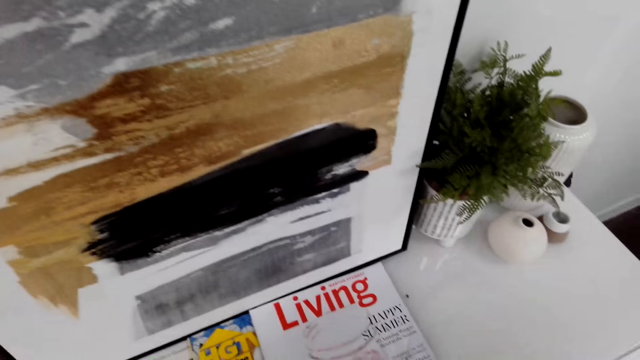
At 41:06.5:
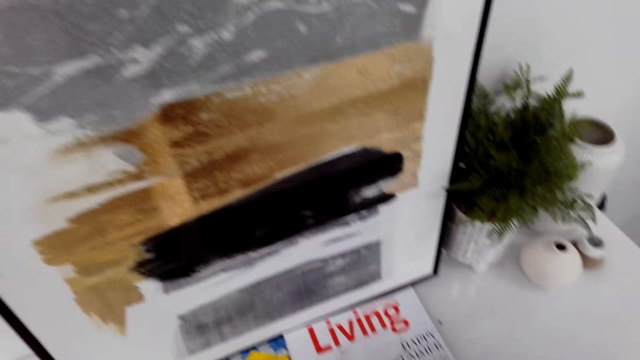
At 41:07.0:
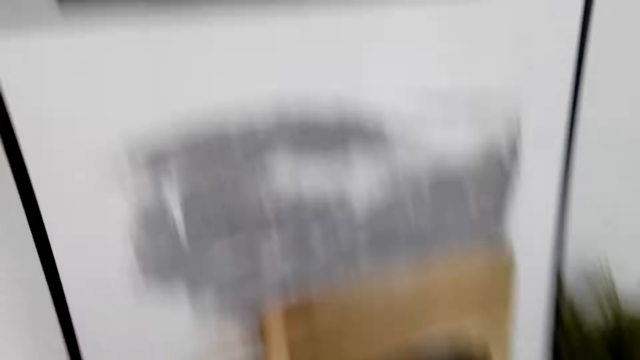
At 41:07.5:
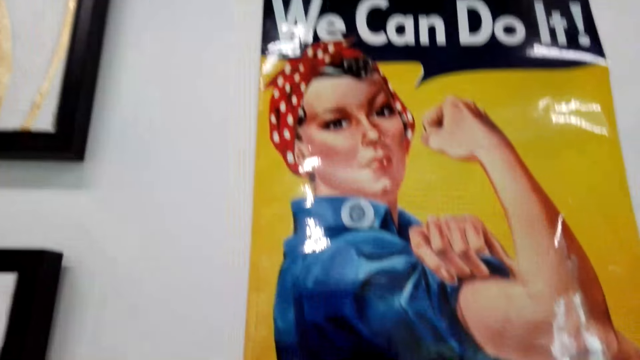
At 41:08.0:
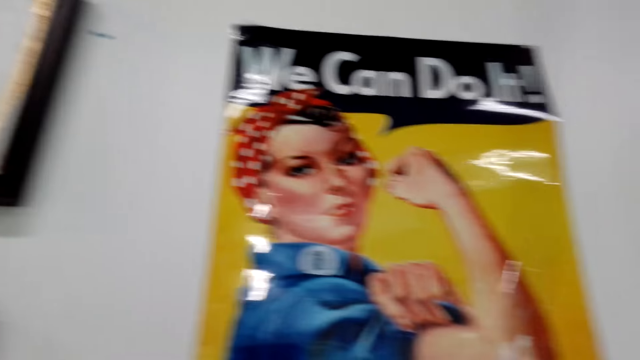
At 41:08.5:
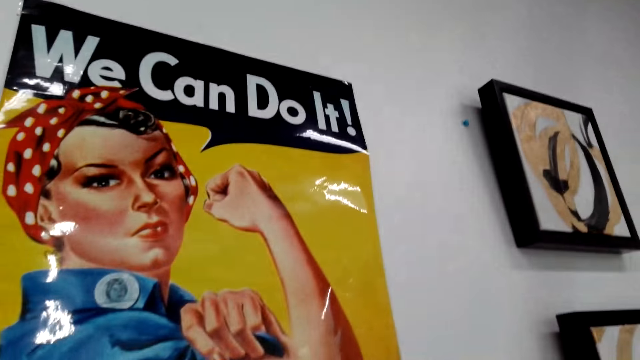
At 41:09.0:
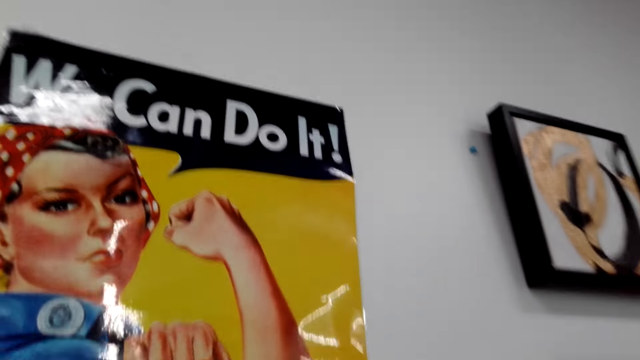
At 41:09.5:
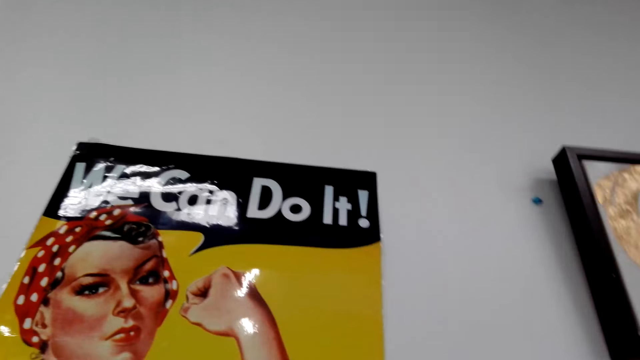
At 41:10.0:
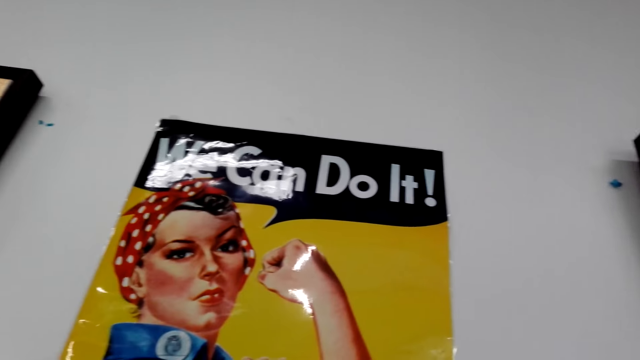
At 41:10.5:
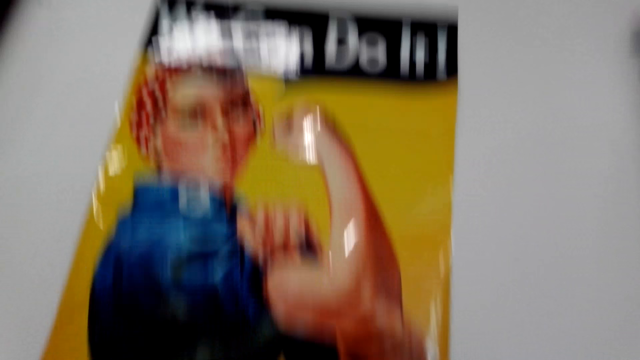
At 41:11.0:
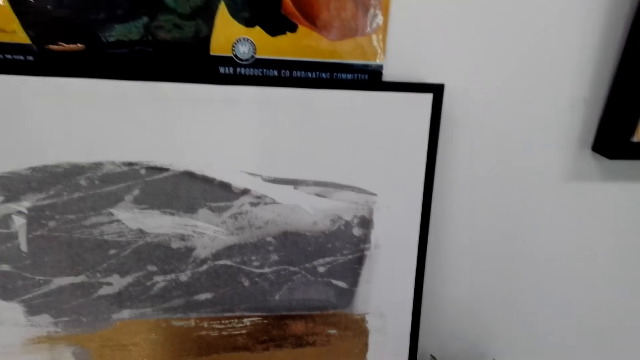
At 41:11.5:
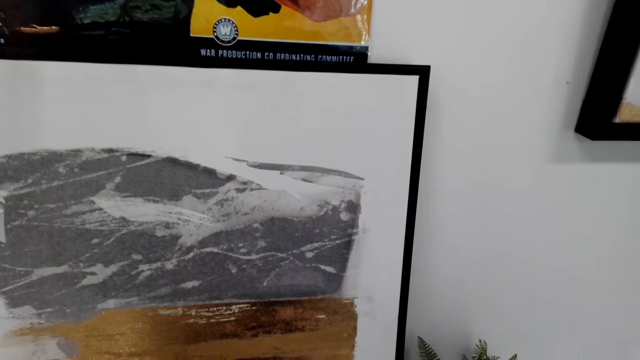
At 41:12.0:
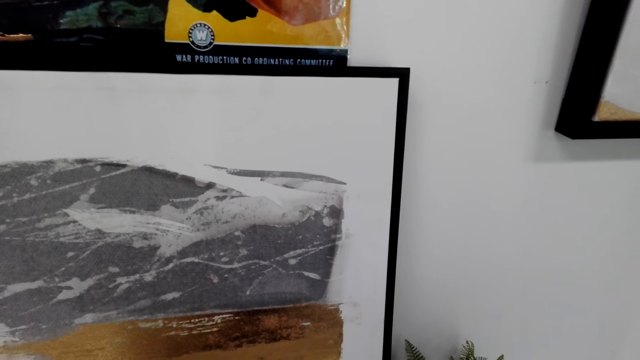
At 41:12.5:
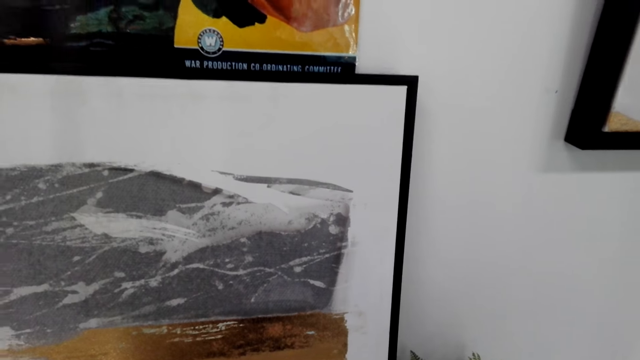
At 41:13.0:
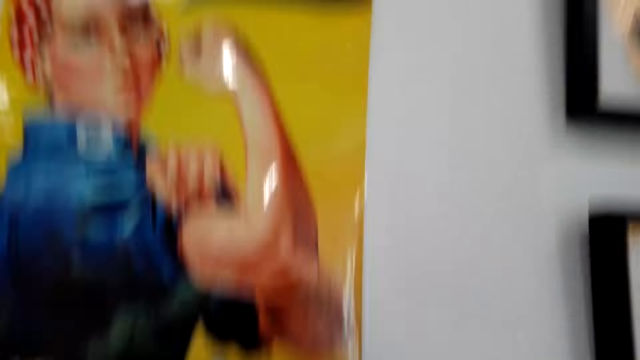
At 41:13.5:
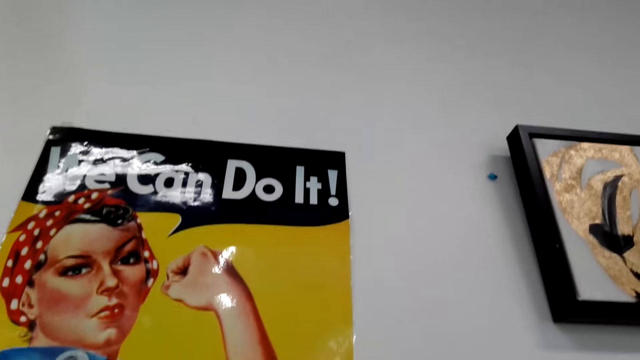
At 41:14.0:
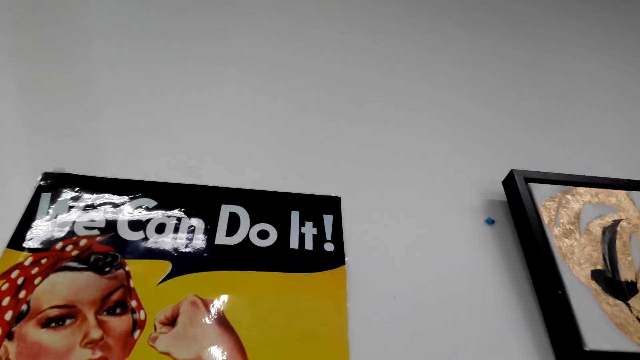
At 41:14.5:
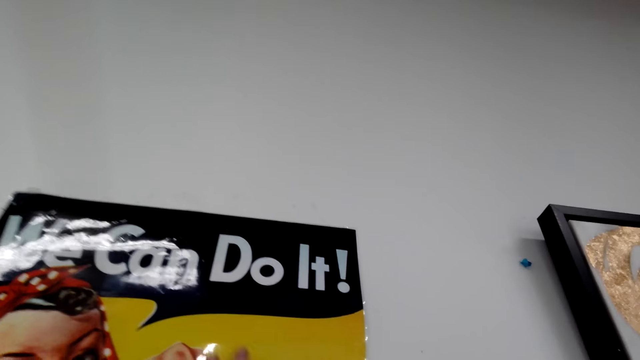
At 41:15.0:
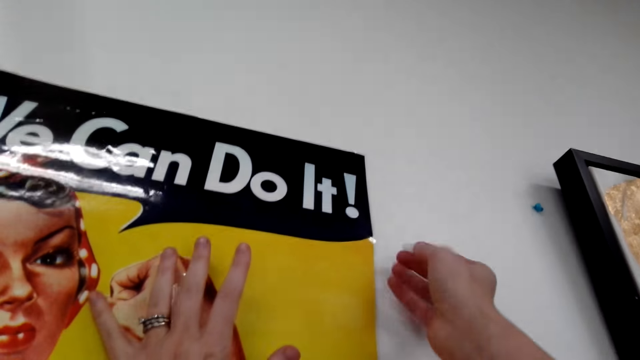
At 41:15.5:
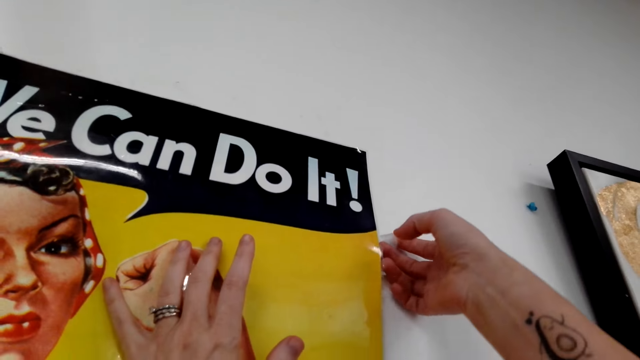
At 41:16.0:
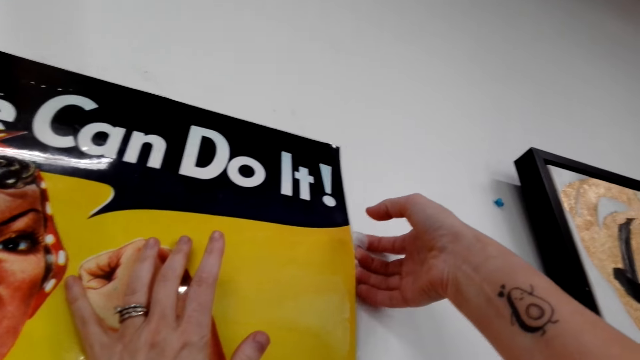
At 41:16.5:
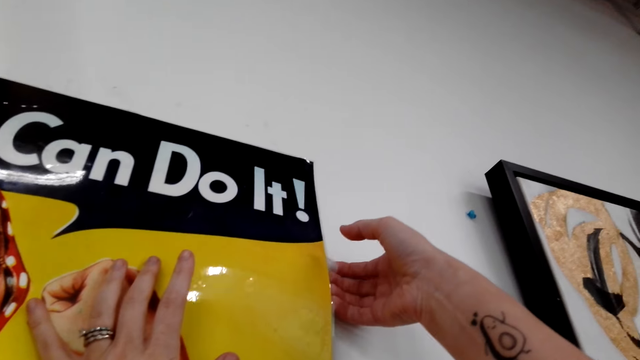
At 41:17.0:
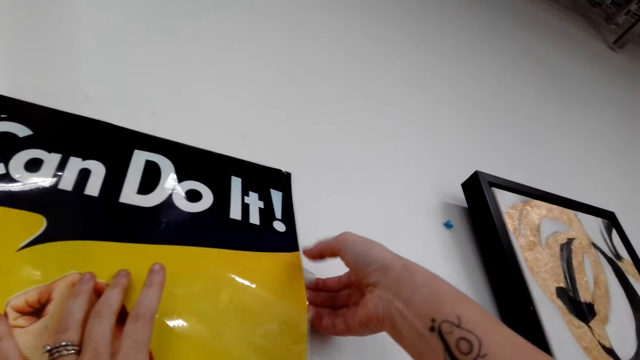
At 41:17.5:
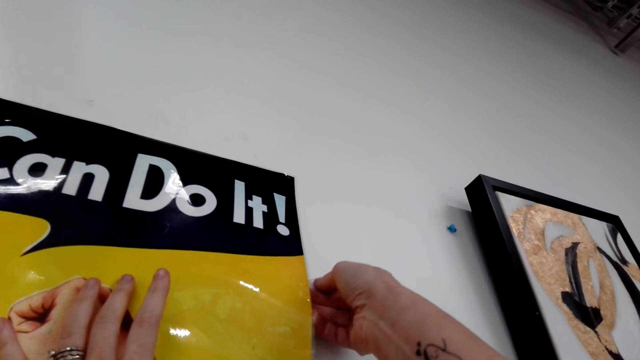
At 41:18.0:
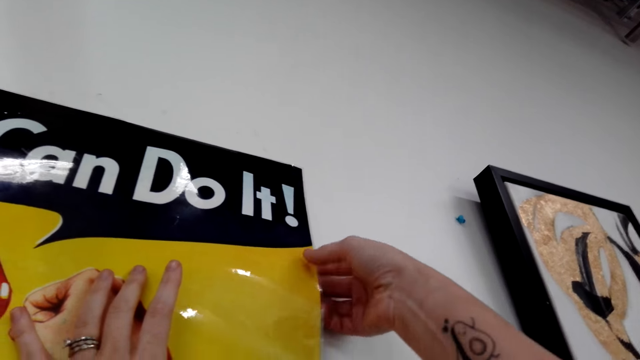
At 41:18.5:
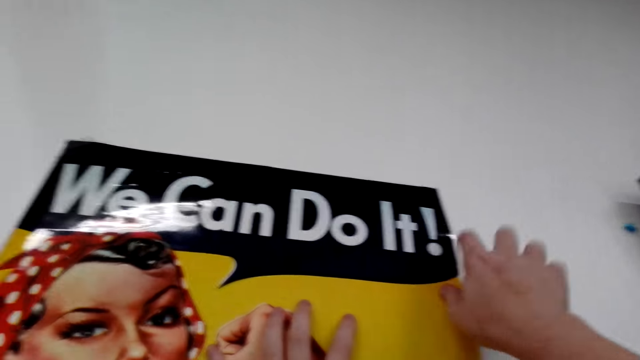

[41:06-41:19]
The camera wearer looks around. They stick a chart on the wall. They look around. They dialogue with a woman. The camera wearer sticks the chart on the wall. They add cello tape on the poster on the wall.

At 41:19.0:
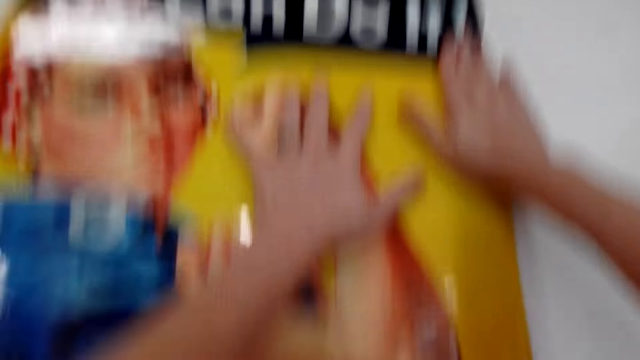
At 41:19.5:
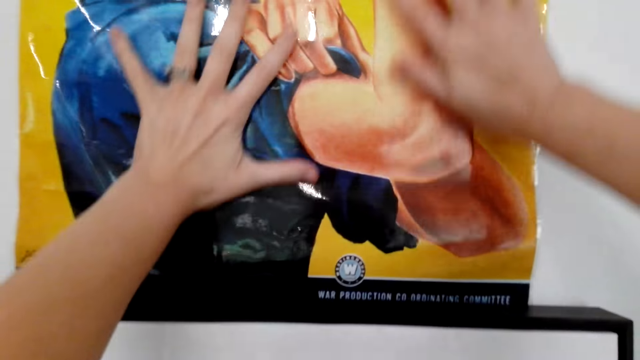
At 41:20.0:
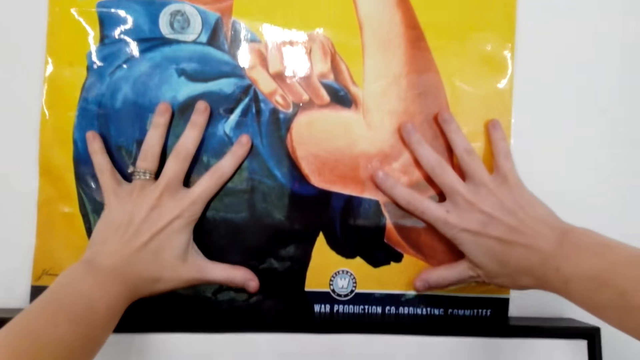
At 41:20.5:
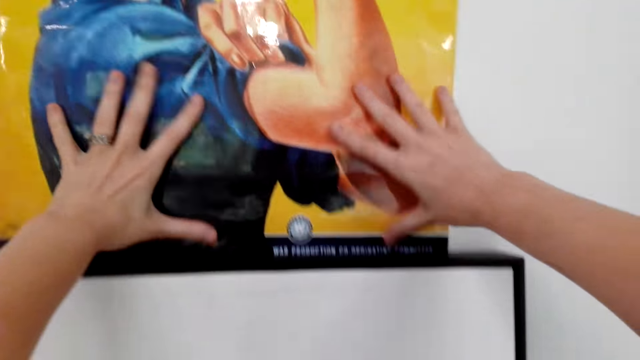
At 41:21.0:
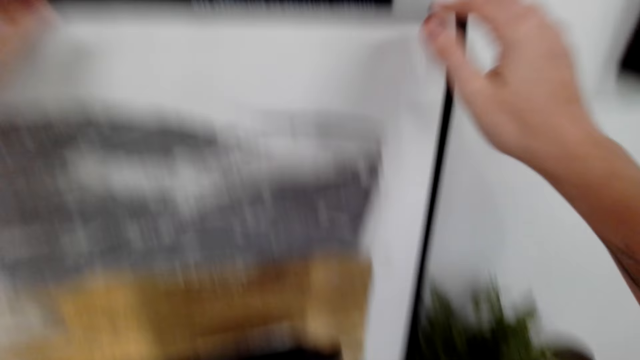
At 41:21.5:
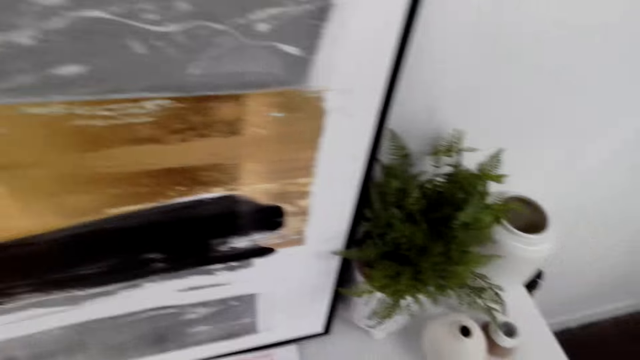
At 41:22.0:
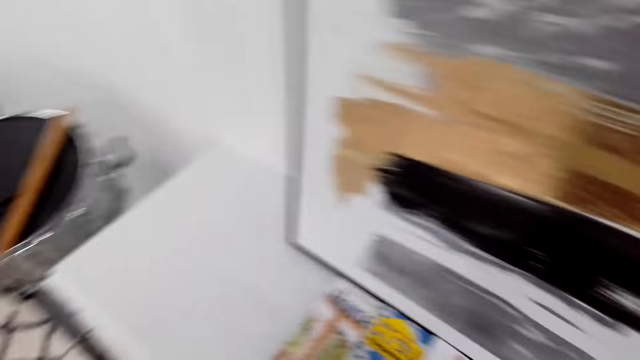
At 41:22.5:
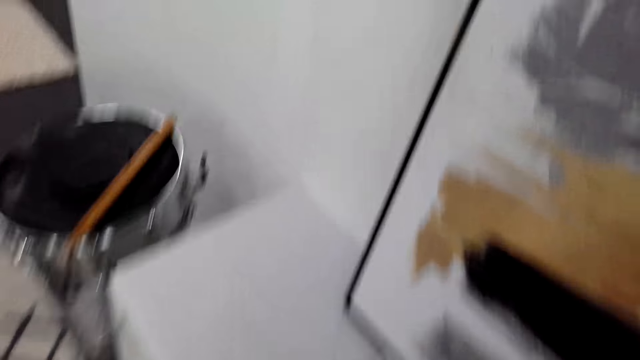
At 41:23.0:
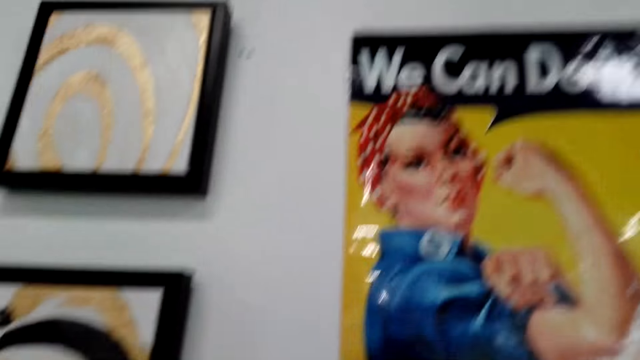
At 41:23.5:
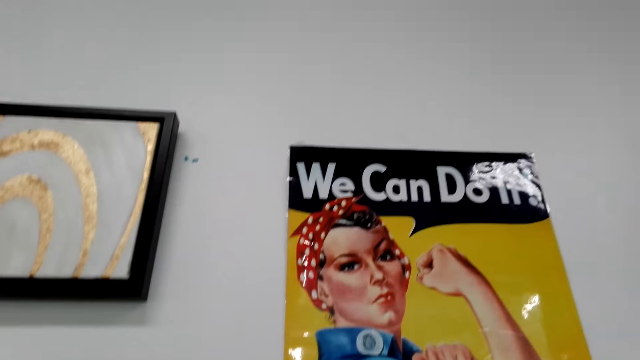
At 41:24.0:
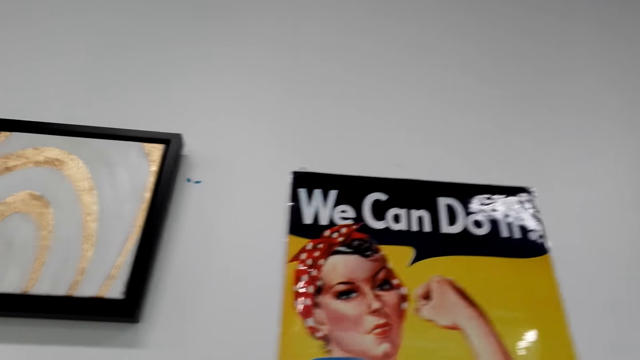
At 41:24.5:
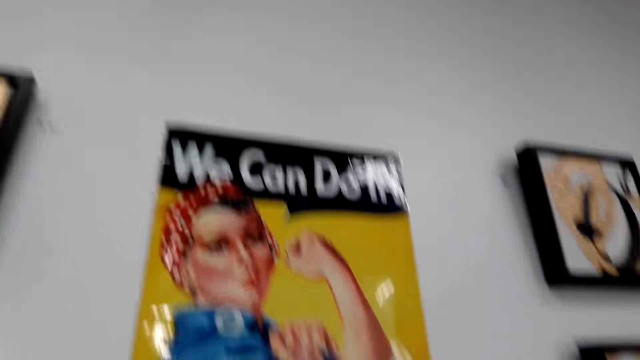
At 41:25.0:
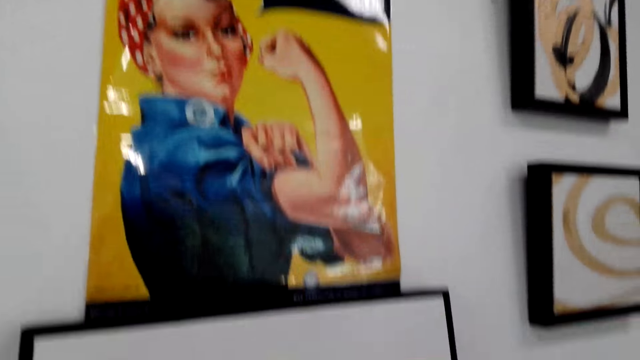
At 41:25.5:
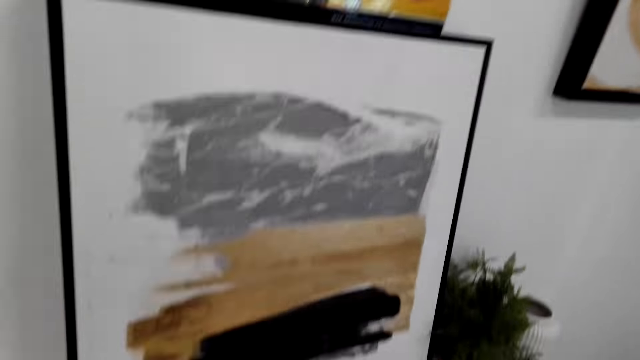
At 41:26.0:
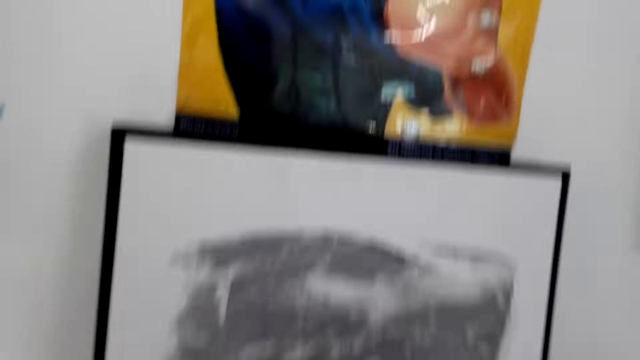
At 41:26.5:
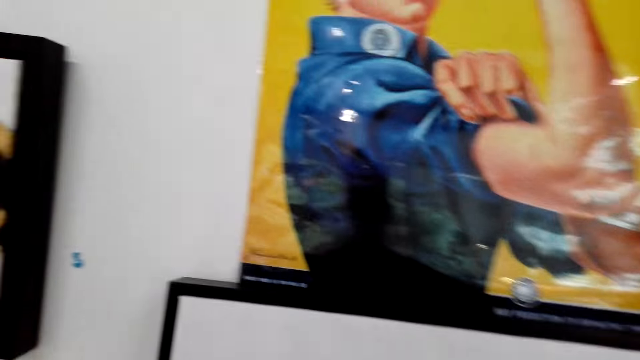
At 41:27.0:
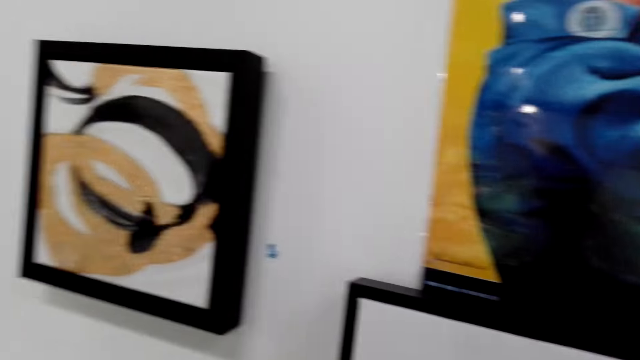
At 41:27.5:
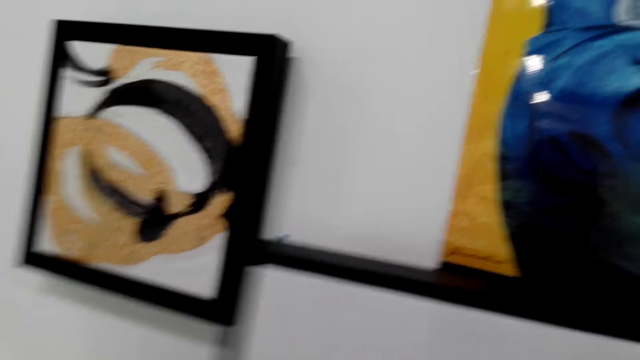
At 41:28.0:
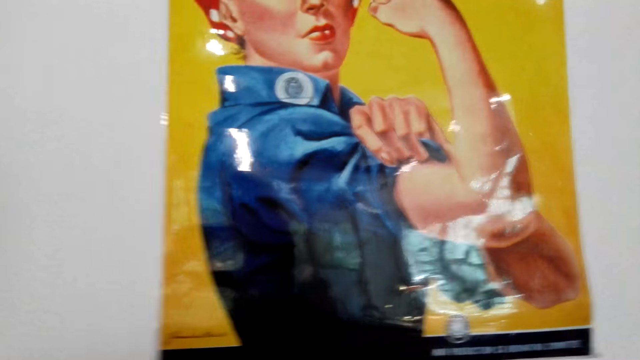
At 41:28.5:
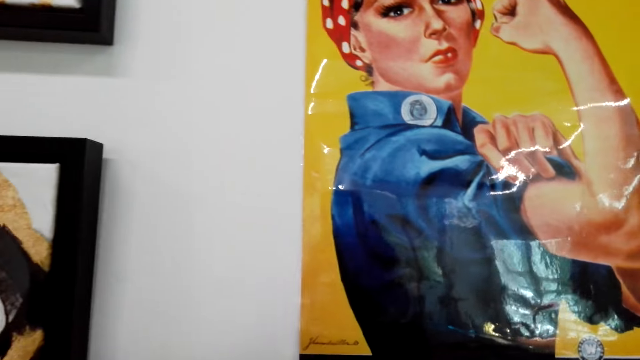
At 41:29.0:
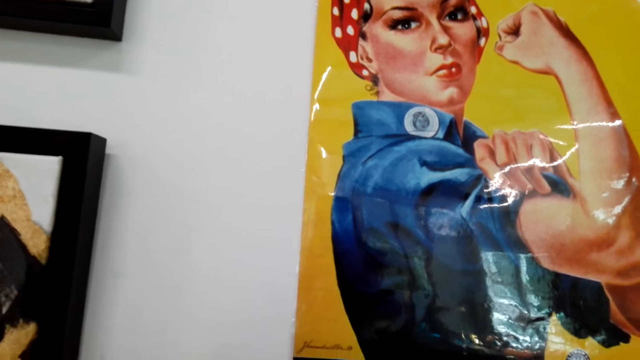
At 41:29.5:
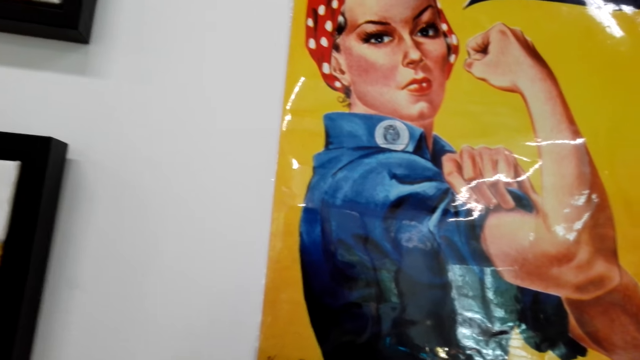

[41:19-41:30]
The camera wearer presses the poster with both hands on the wall. They look around. They pick up a picture and drop the picture. They look at the wall chart.
